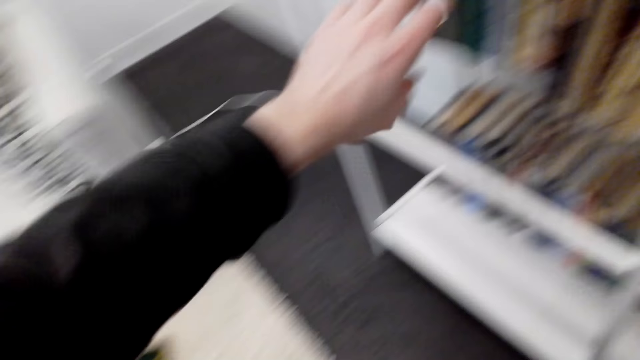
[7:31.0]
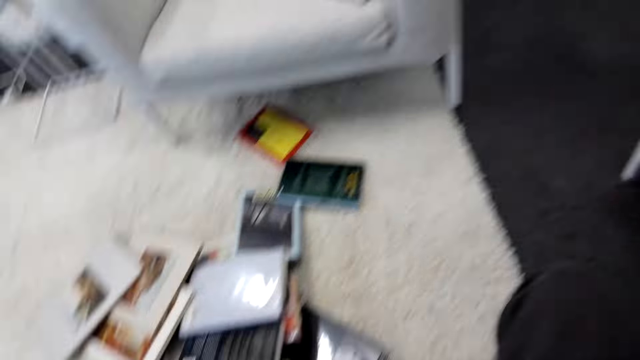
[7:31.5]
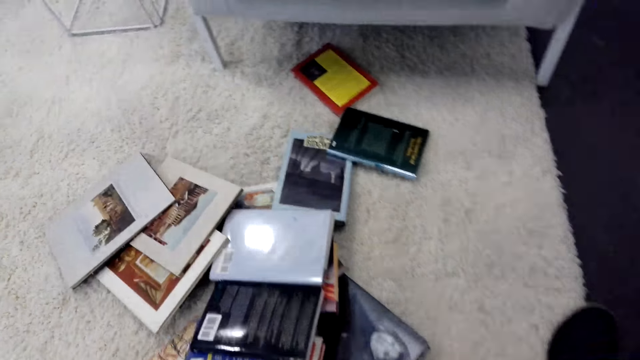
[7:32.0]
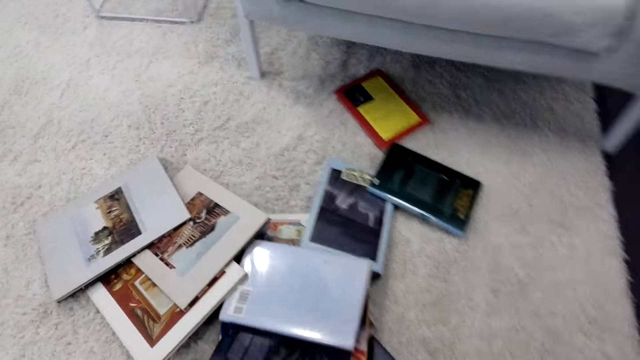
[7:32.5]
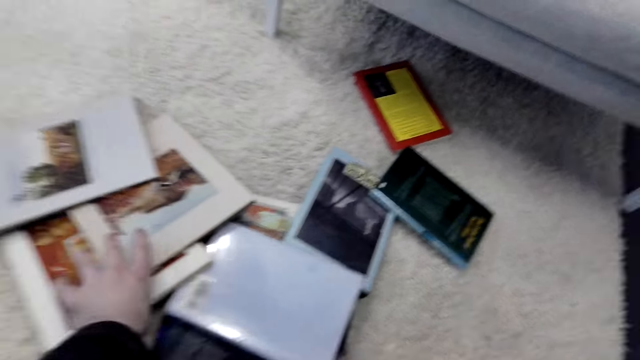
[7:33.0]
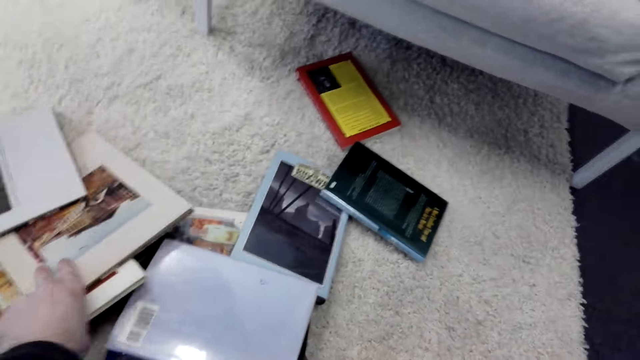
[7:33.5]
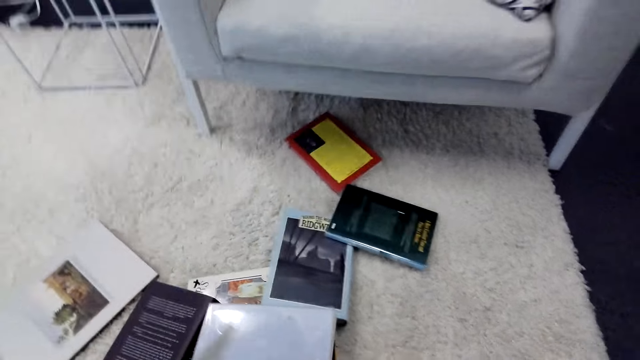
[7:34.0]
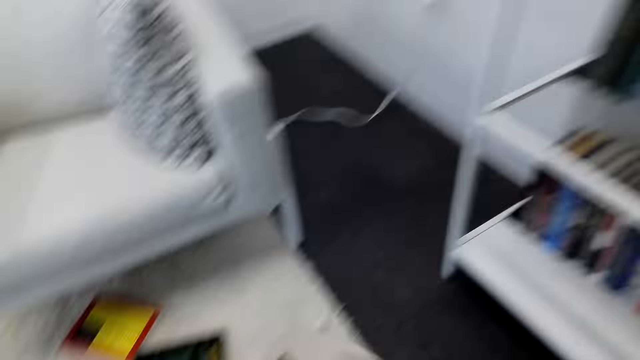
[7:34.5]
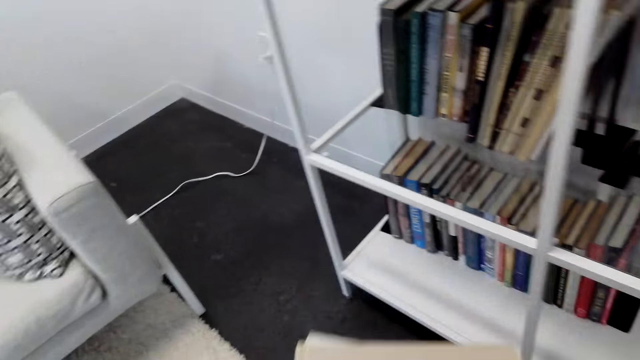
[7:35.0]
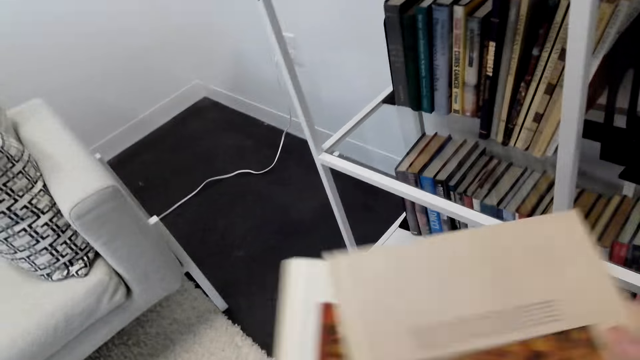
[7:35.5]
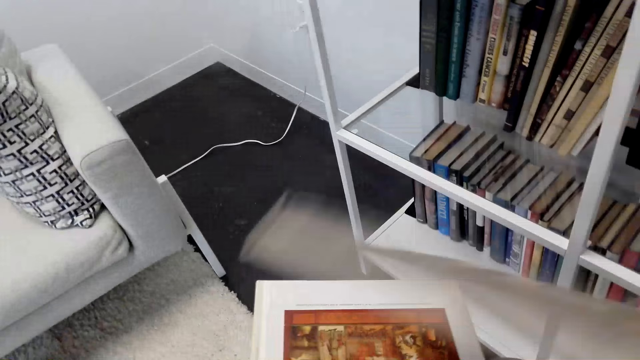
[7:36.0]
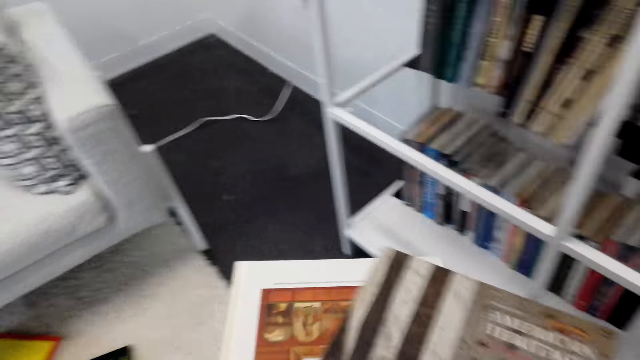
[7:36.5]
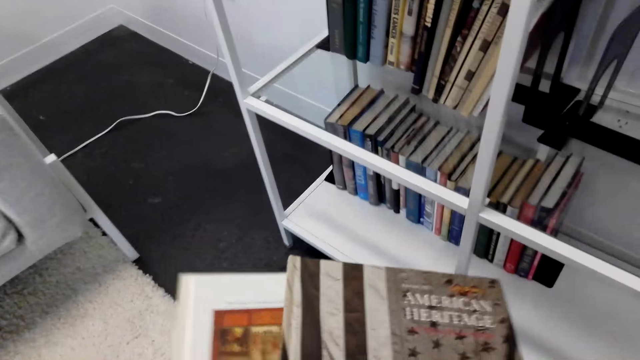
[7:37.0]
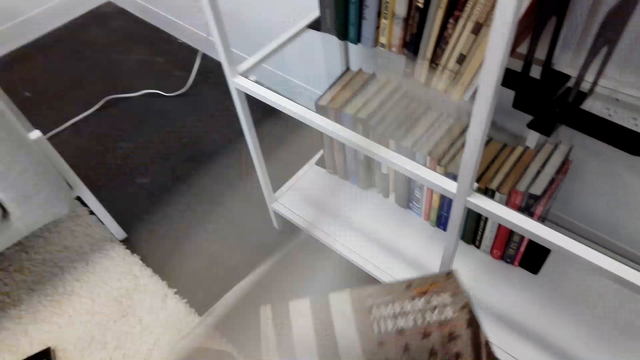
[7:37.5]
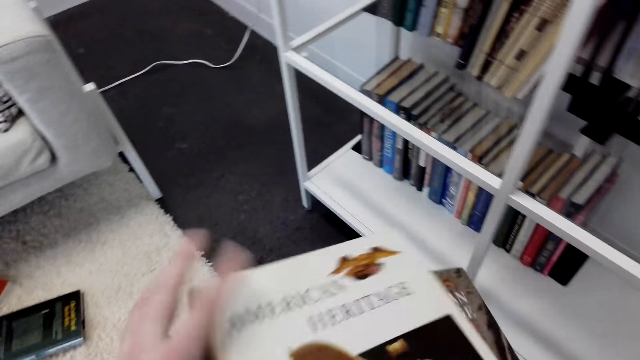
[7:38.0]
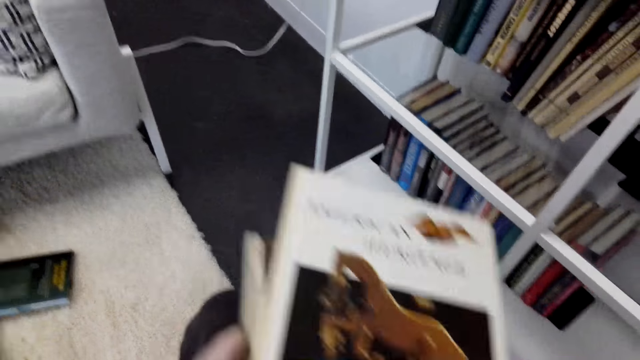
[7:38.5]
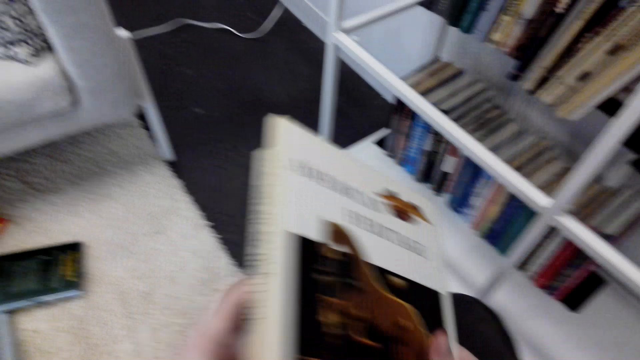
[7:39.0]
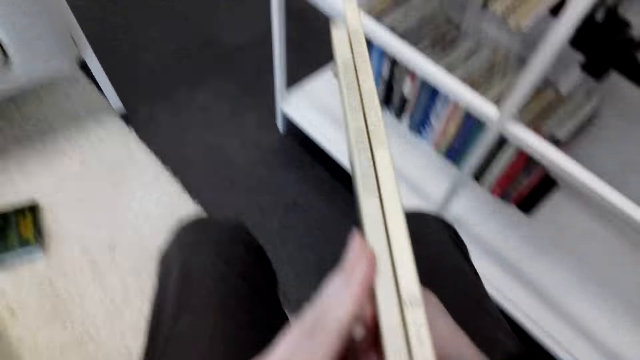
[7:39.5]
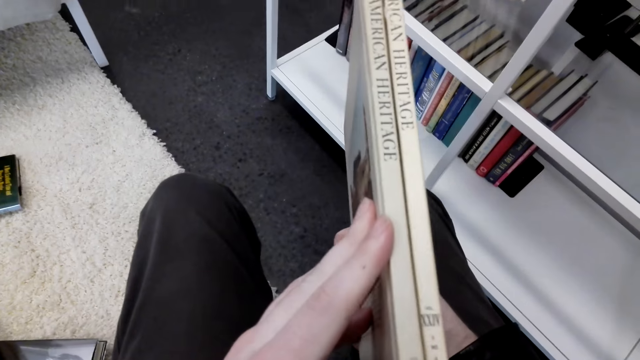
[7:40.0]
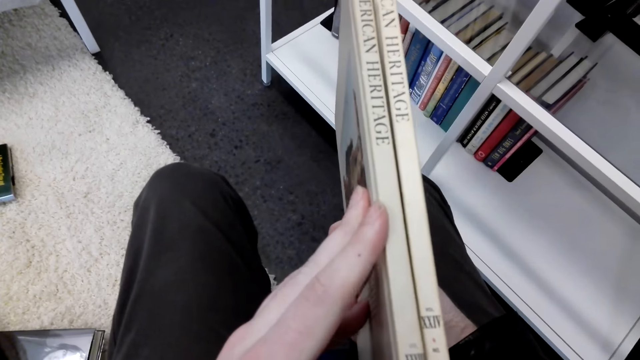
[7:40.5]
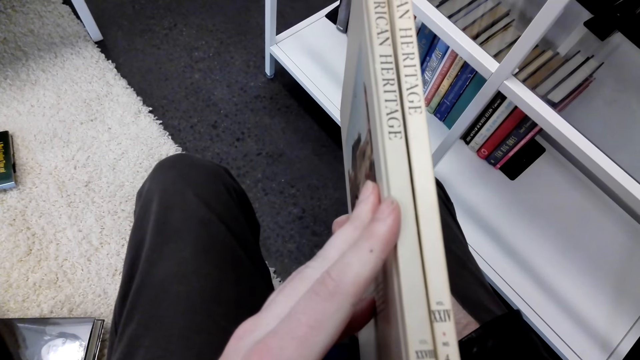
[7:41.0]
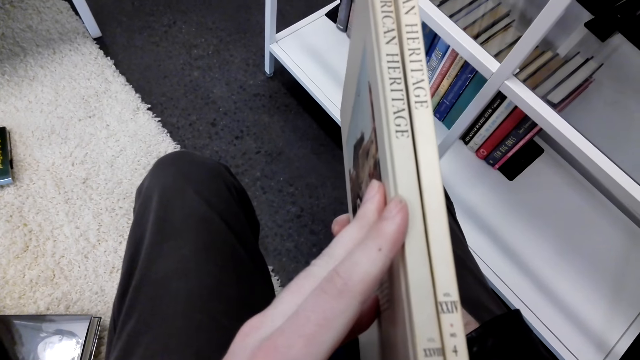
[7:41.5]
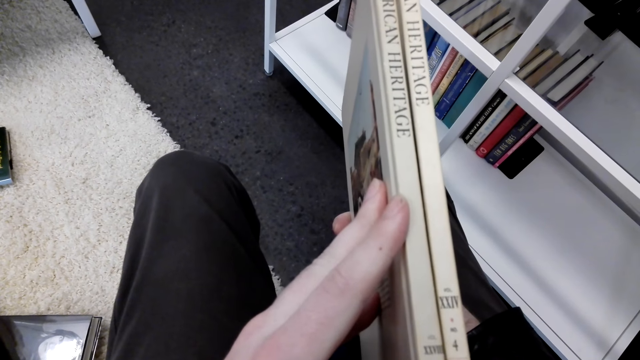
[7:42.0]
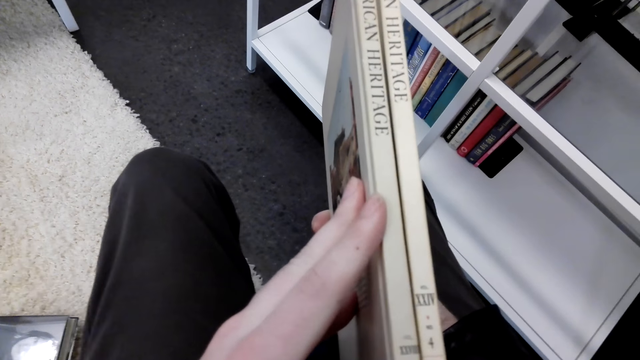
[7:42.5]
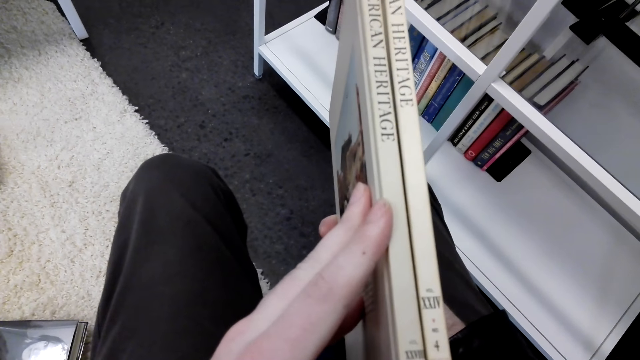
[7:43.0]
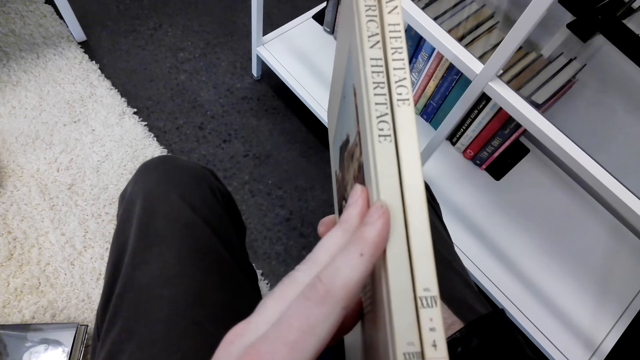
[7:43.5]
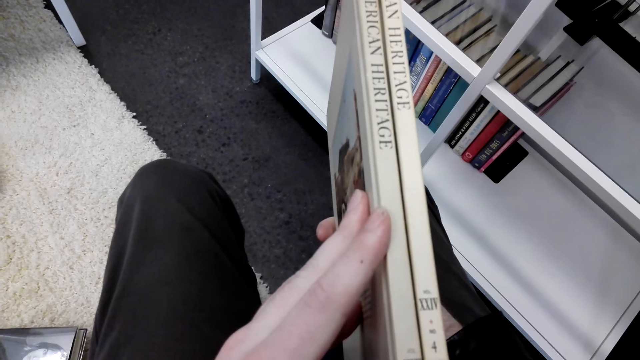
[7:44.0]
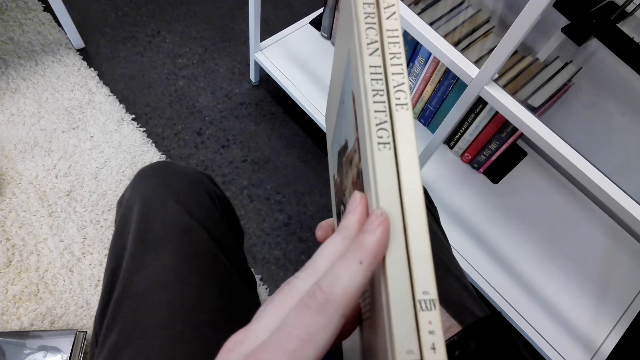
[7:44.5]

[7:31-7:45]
The camera wearer looks around. They look at the books. They pick up books. They look around. They hold the books with both hands and turn the books. They look at the book covers. They look at the books.

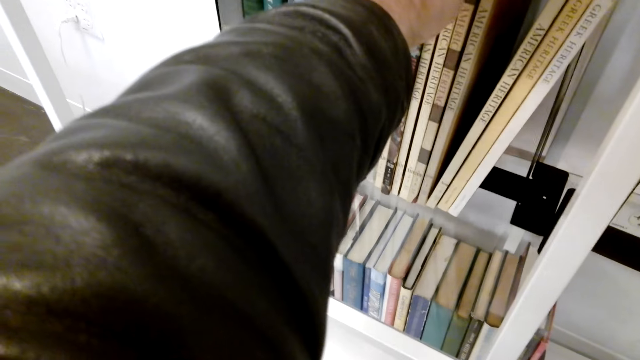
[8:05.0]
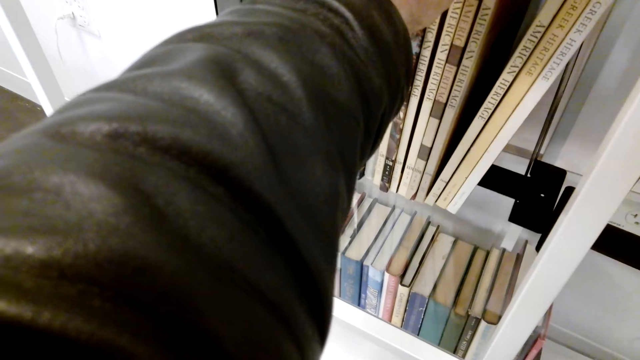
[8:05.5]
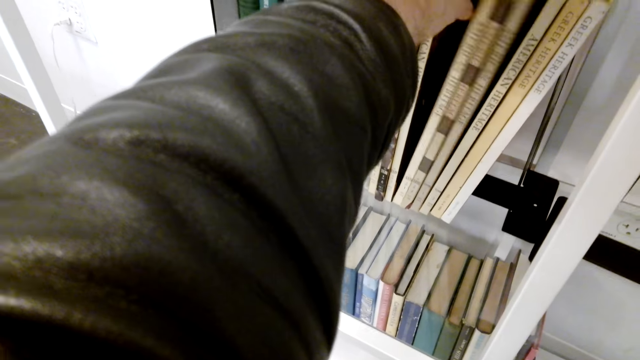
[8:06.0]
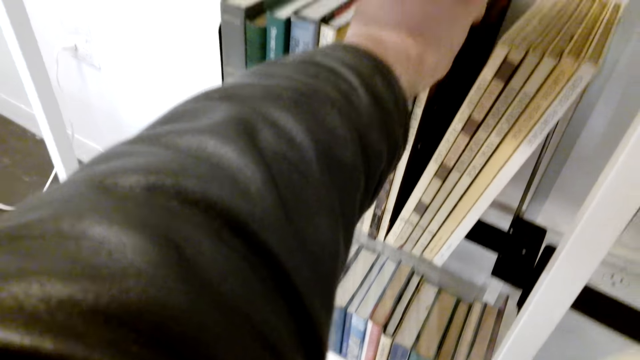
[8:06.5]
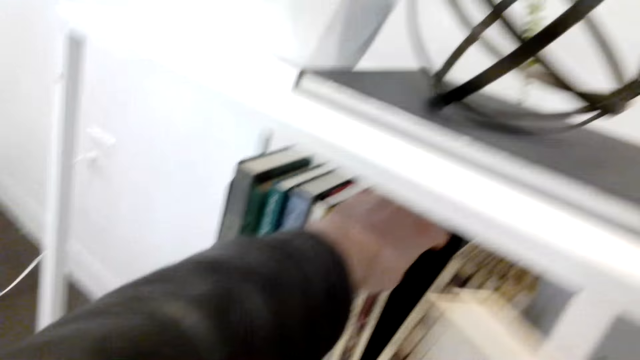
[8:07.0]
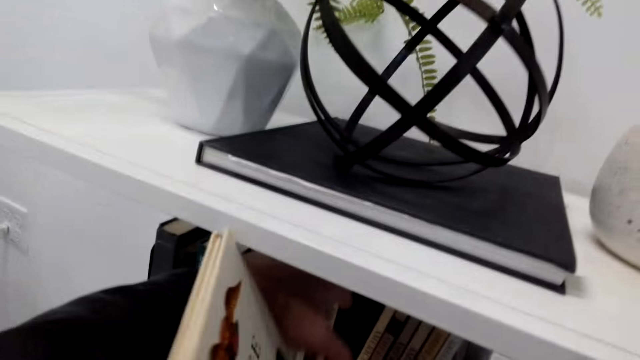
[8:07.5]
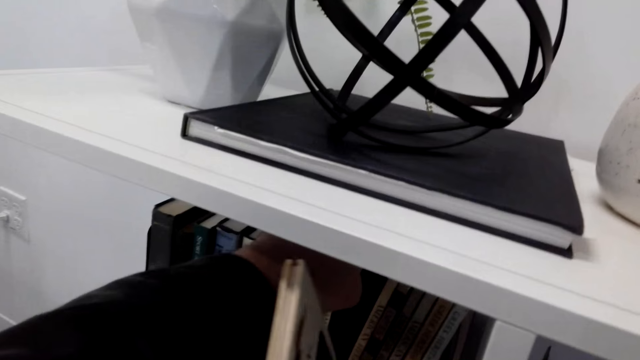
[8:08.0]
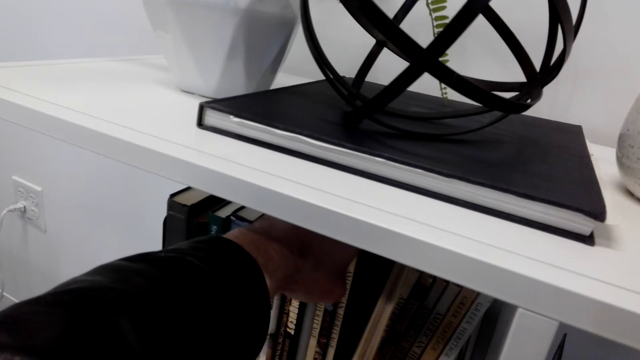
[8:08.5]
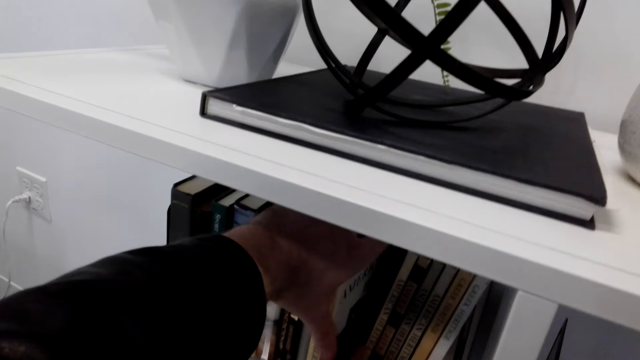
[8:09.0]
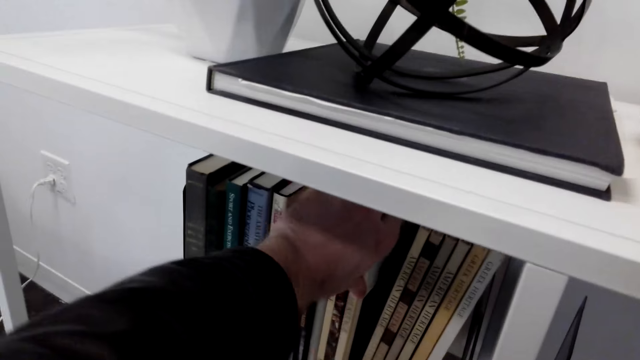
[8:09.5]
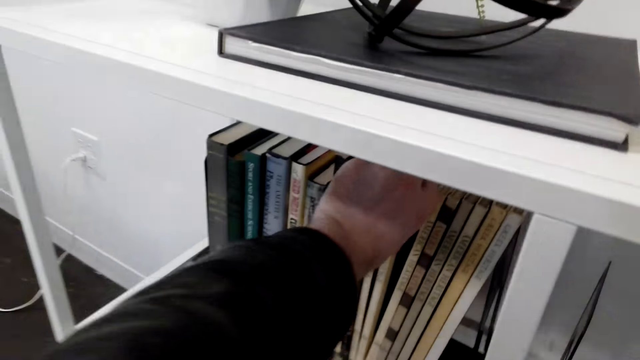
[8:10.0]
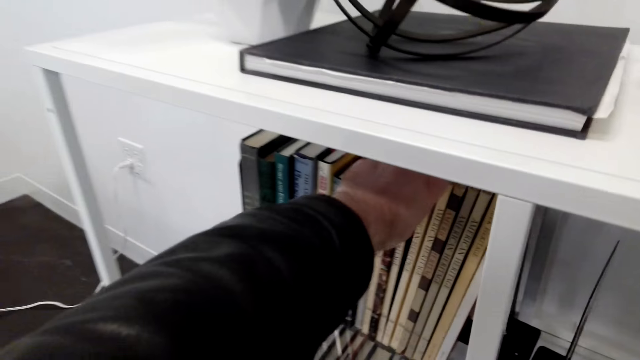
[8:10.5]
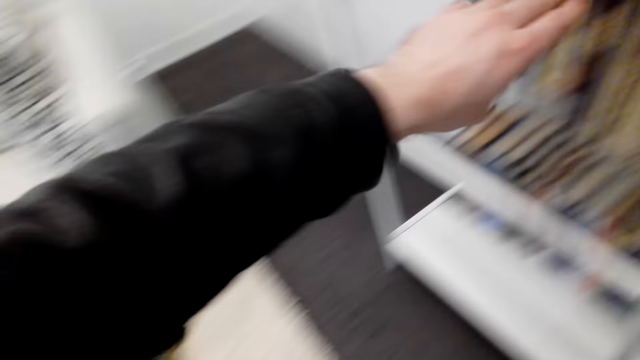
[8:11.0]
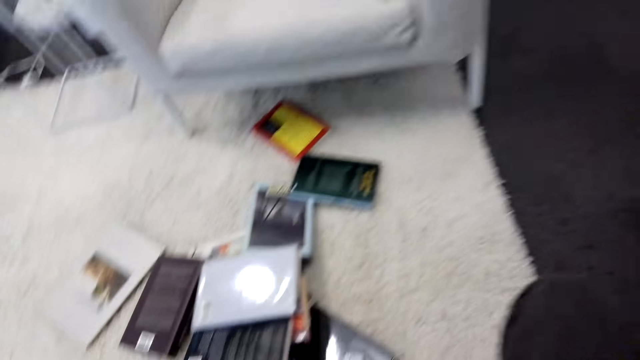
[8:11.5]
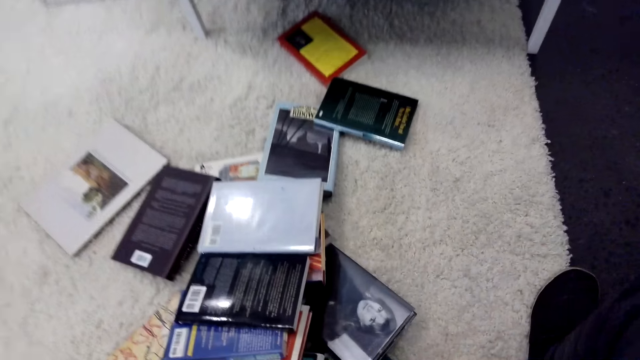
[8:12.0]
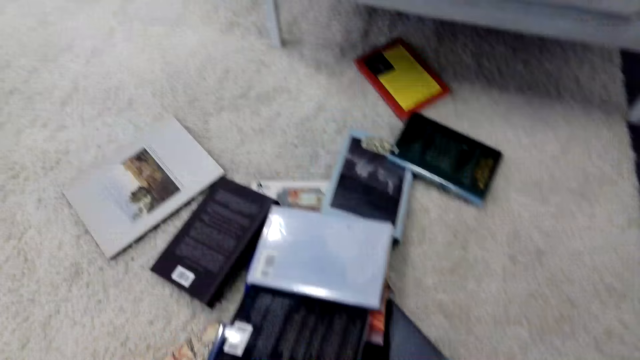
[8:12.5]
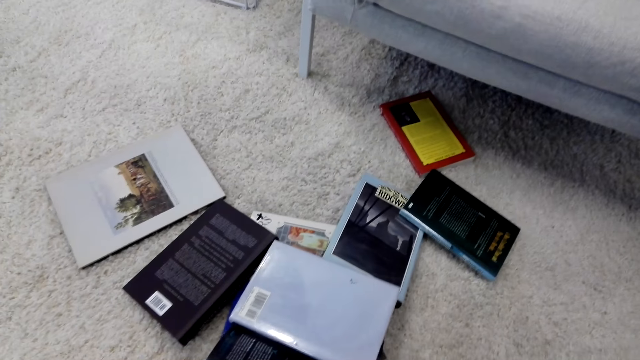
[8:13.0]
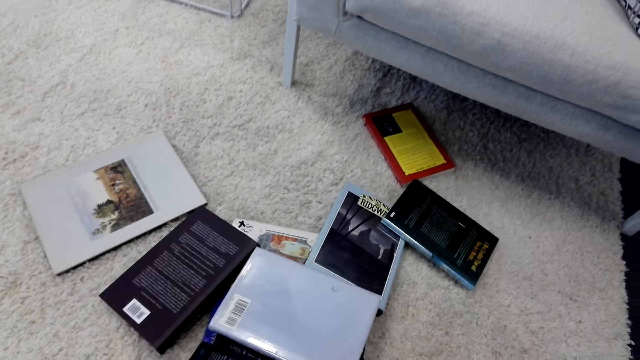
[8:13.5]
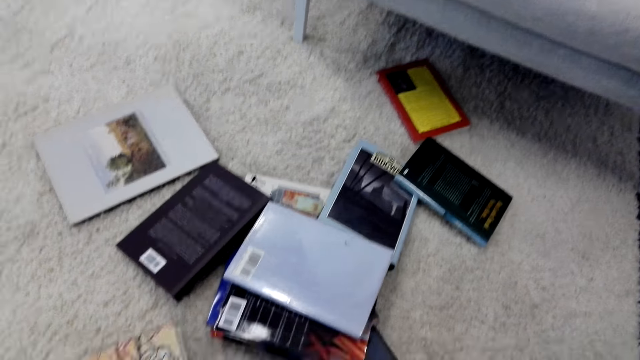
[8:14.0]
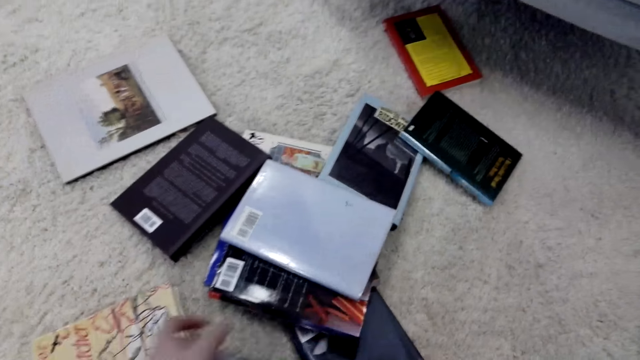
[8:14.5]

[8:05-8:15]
The camera wearer puts a book between other books. They look around. They look at the books.
